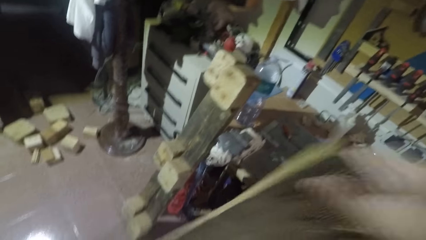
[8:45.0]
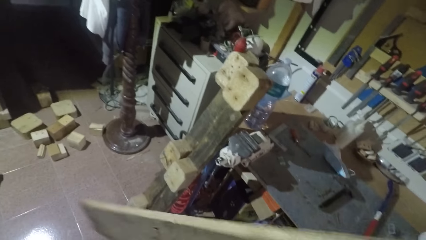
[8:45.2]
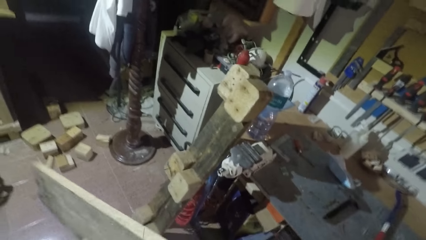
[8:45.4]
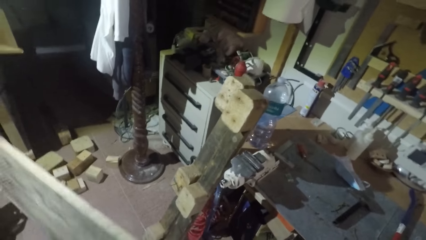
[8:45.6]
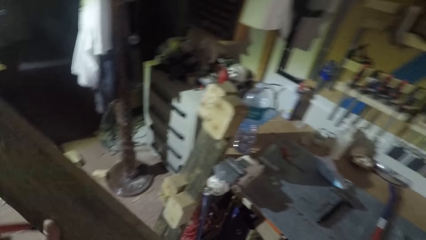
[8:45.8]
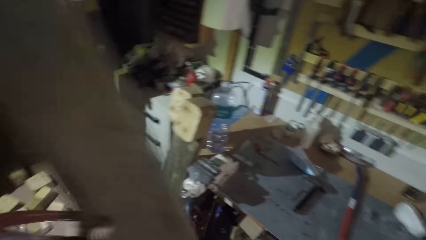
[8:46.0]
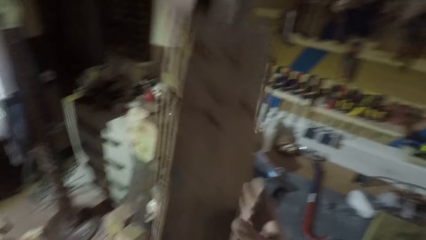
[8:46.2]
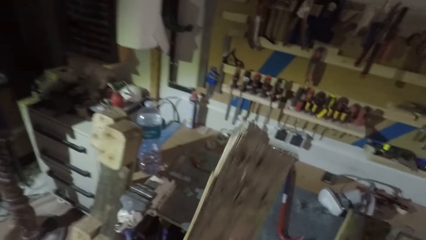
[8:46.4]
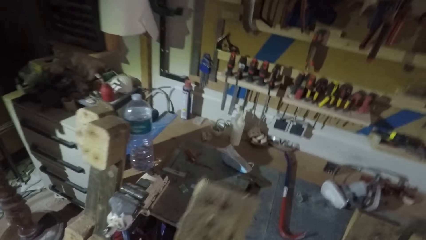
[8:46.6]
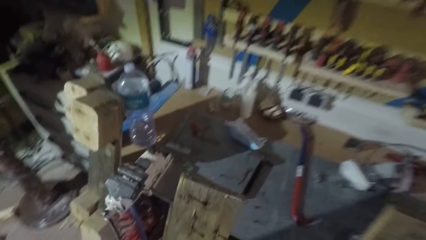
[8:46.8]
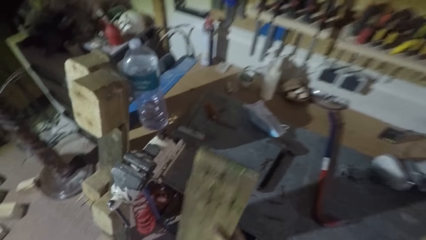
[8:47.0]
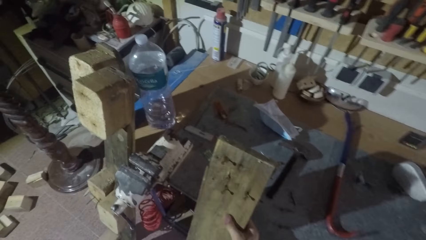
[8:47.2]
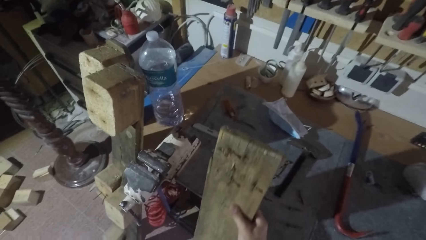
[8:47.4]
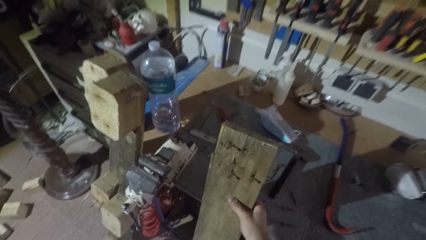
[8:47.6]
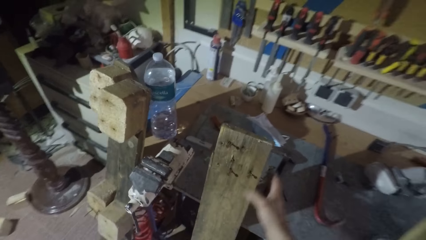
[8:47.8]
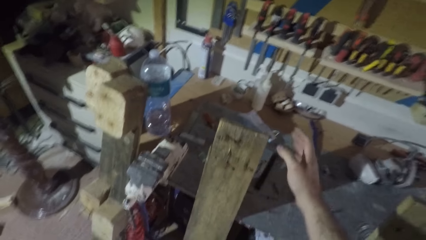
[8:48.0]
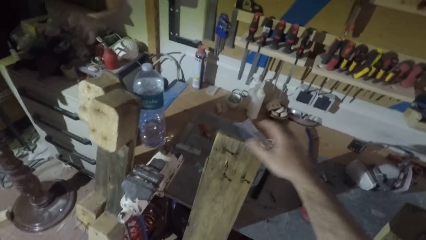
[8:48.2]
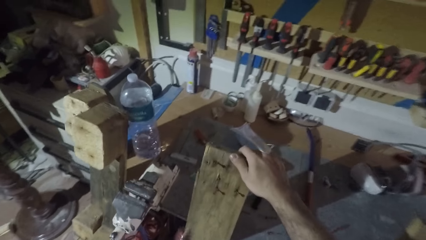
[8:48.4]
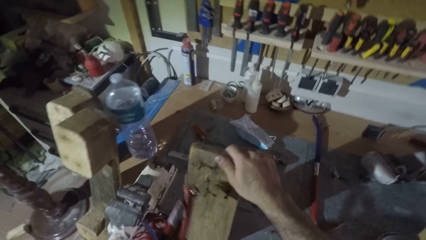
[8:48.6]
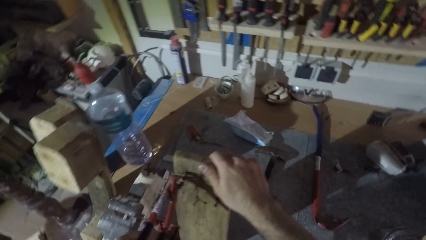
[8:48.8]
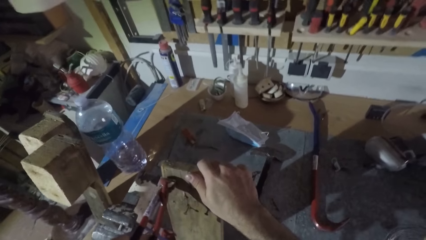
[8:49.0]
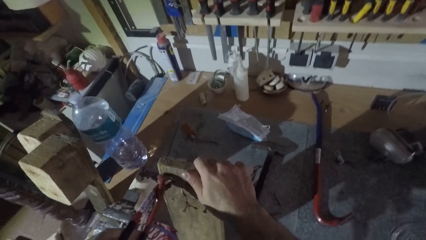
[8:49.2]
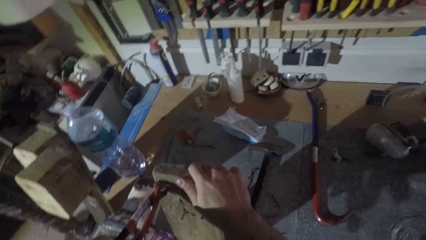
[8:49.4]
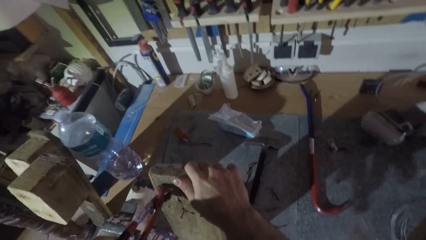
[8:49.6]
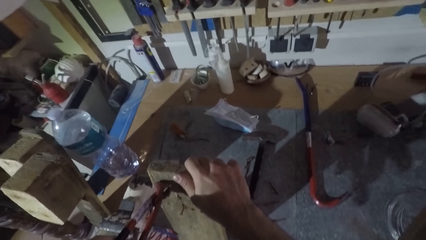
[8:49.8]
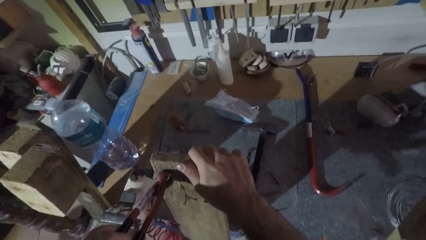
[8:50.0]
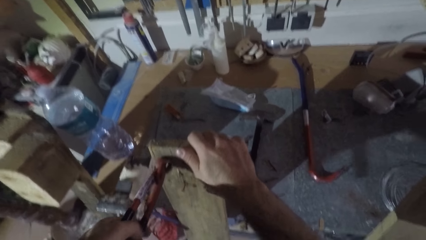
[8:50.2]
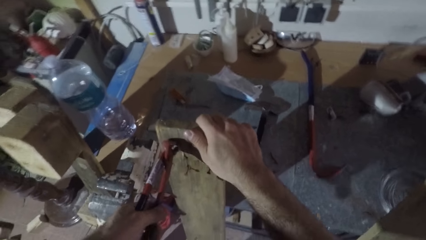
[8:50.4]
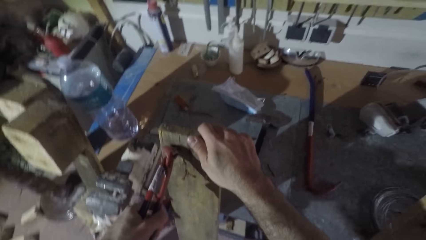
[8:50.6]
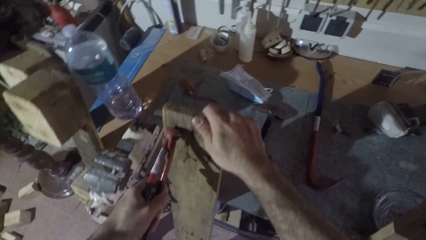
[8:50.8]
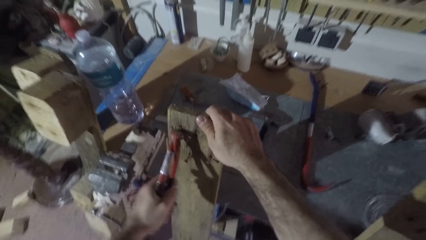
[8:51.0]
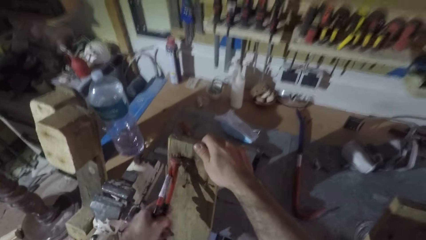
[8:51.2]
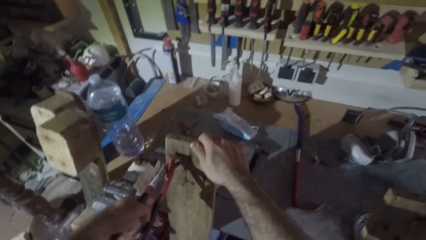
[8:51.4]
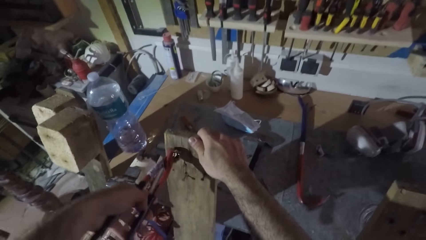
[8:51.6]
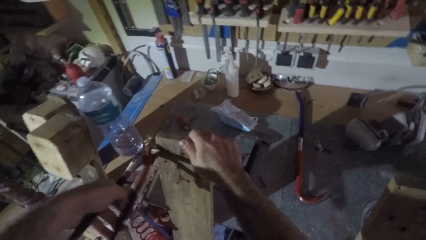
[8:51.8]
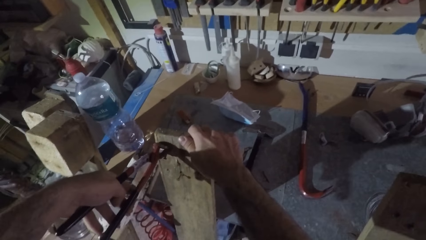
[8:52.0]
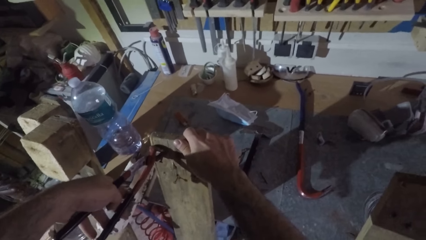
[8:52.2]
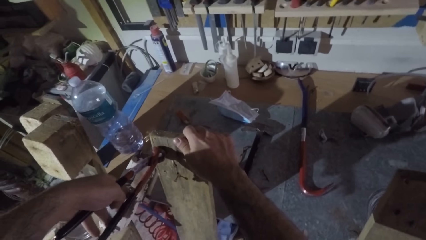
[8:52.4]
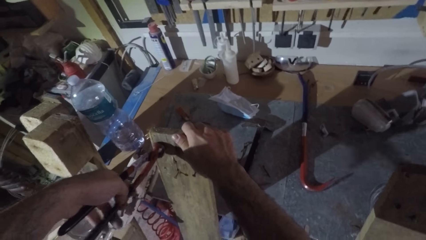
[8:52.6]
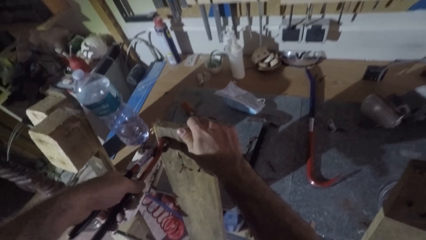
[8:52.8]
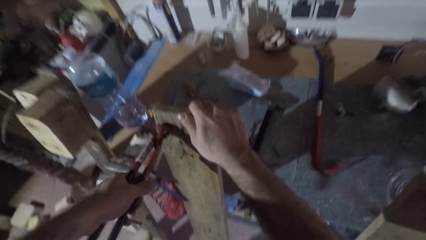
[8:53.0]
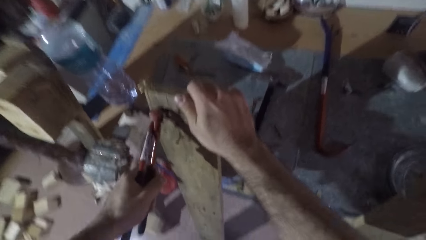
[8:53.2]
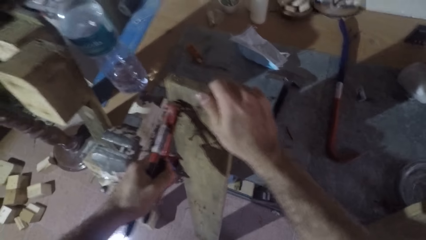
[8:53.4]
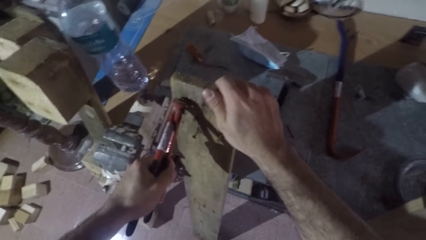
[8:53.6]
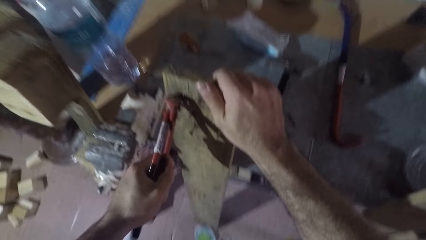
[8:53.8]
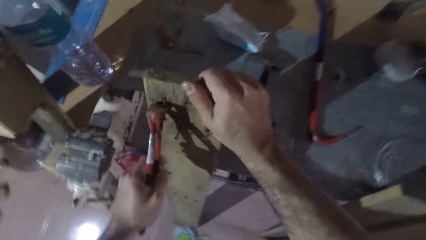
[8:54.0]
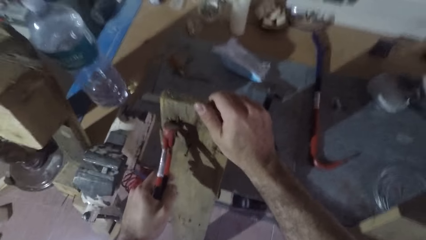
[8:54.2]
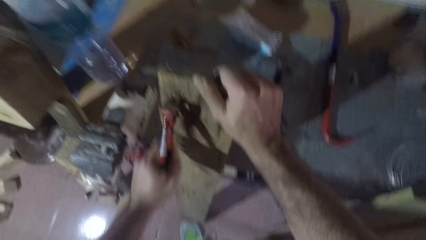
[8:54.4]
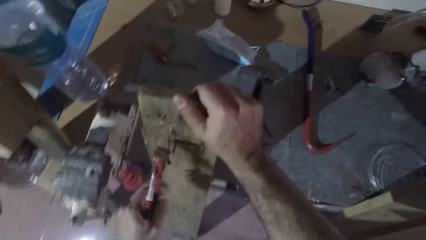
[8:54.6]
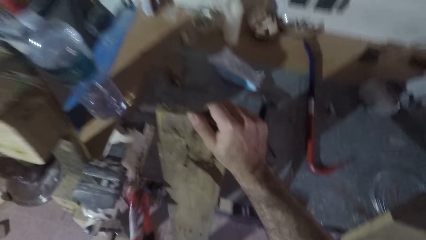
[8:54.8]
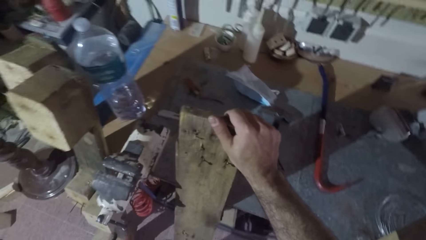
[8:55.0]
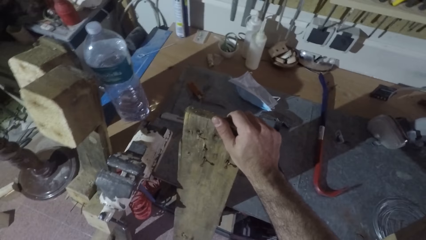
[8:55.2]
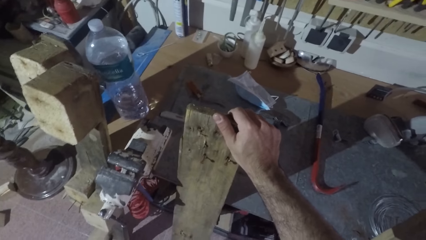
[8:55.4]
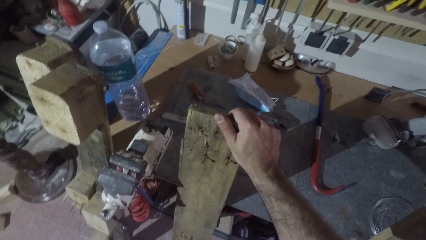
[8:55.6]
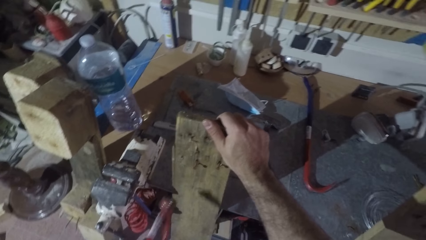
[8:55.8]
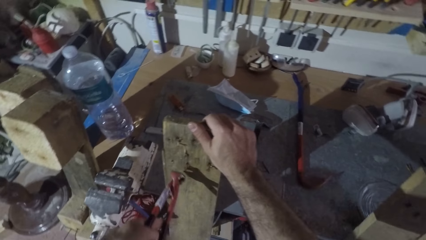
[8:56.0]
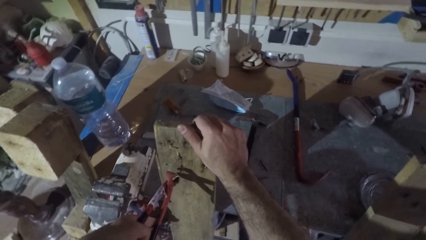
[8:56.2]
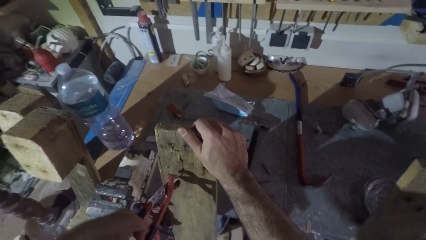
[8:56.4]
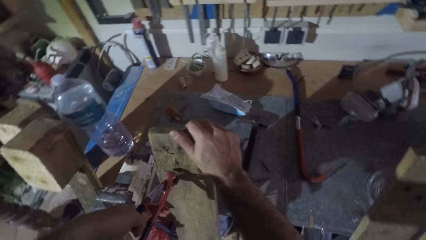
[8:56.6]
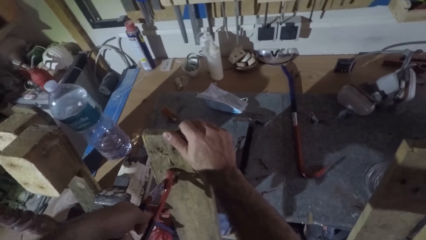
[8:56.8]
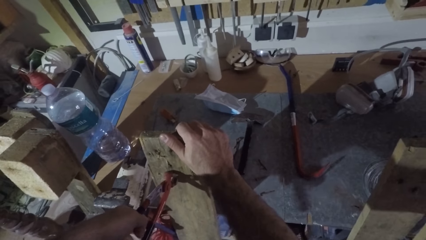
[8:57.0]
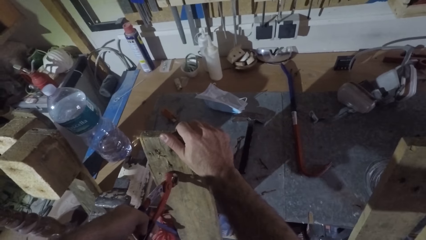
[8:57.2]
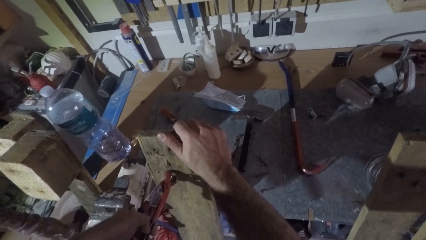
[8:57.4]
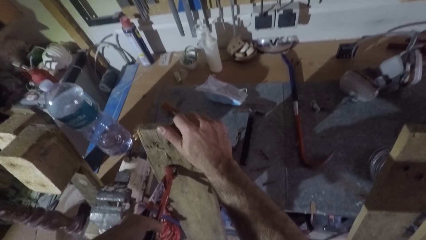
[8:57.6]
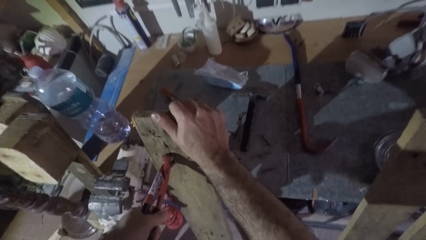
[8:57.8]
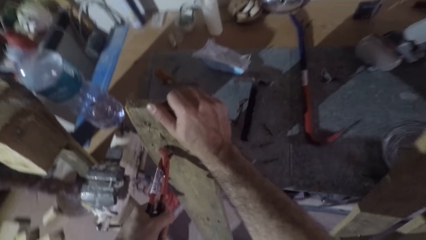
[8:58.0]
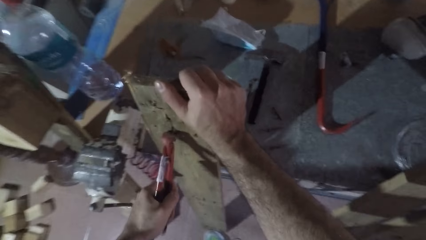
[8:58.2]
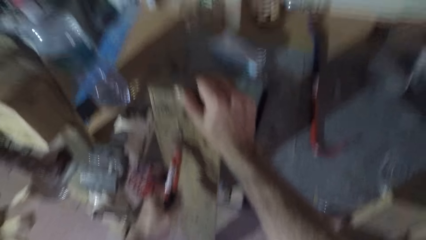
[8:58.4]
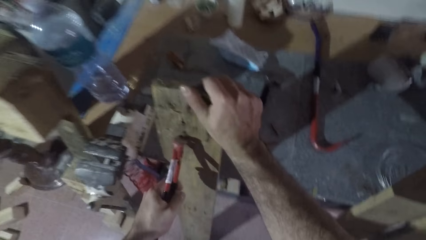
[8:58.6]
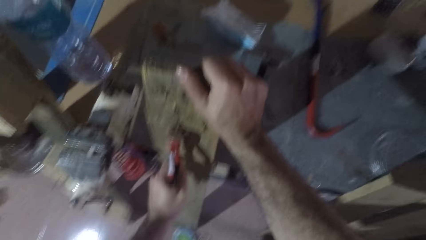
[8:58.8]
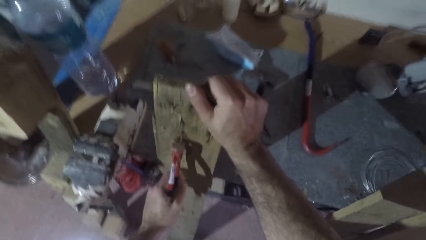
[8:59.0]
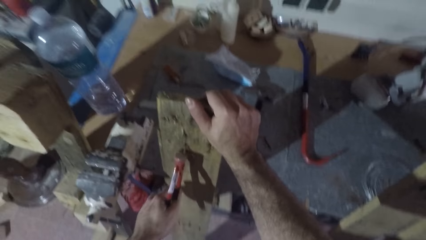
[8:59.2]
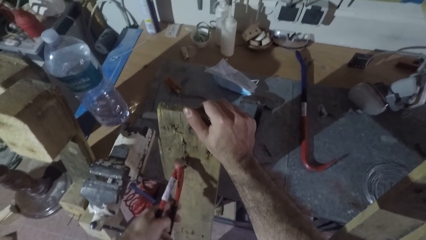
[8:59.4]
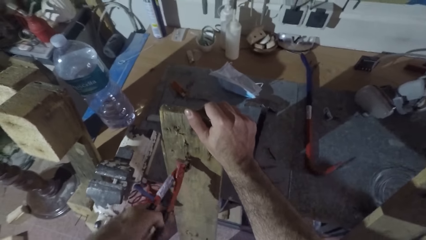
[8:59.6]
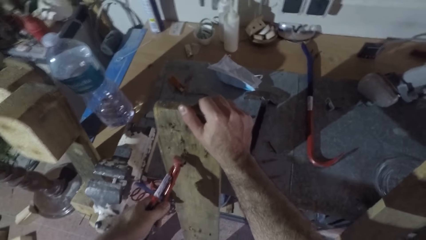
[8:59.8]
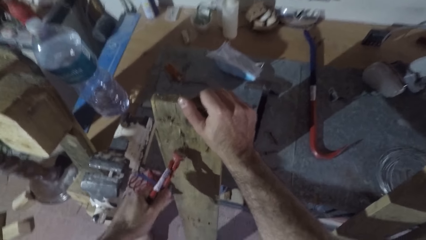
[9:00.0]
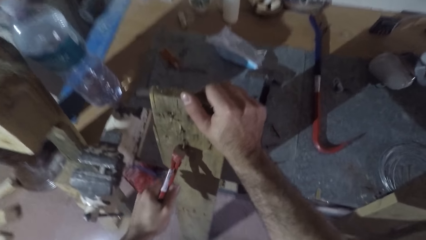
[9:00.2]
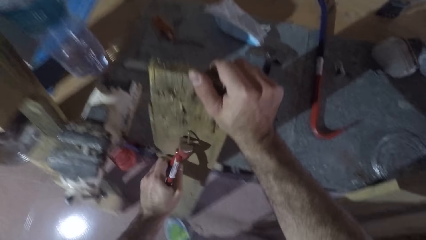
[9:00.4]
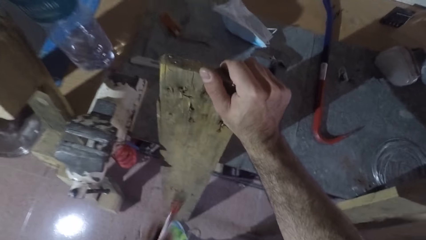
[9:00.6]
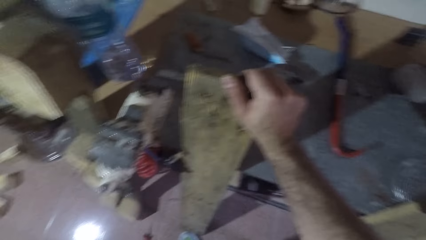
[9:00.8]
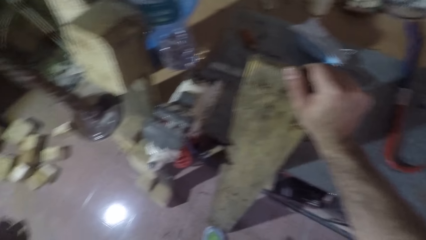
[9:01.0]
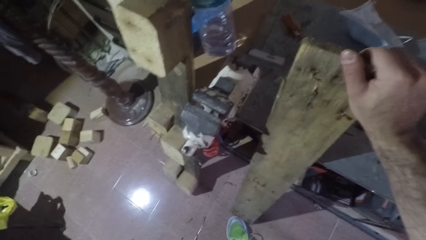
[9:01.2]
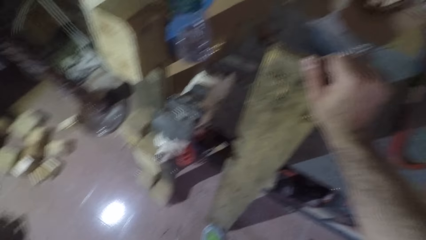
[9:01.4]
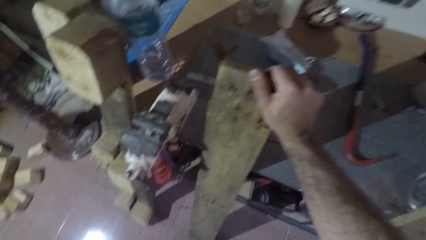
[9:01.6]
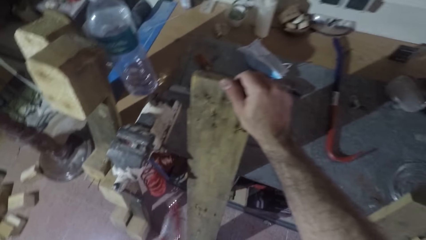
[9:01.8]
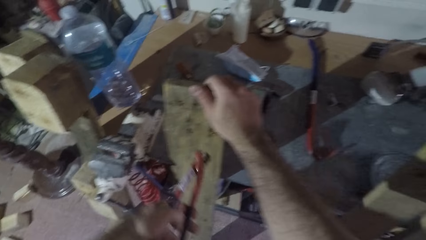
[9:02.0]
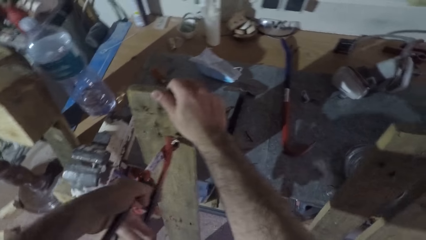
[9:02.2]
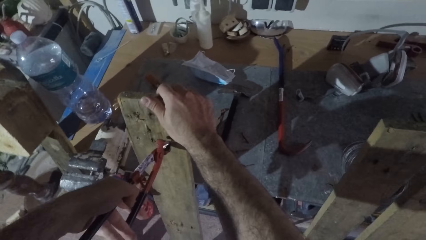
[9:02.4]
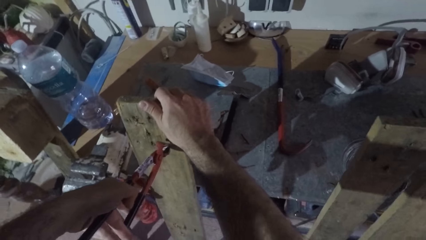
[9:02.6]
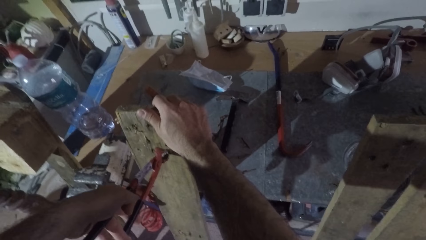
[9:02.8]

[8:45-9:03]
The camera wearer lifts the wood. They turn the wood upside down. They lean the wood against the table. They drop the wood. They remove a hand from the wood. They hold the wood with the hand. They use the pincers to pull out a nail from the wood. They drop the nail on the floor. They remove another nail from the wood with the pincers. They drop the nail on the floor.
